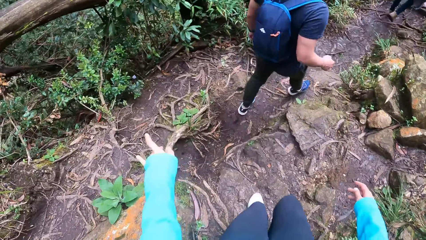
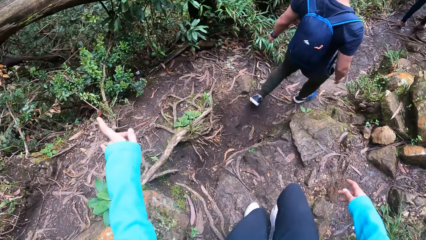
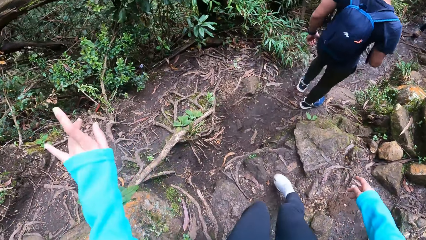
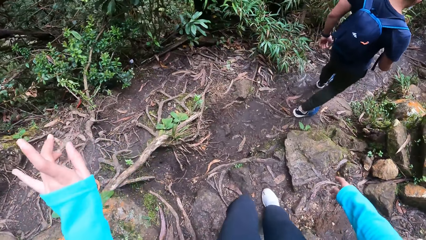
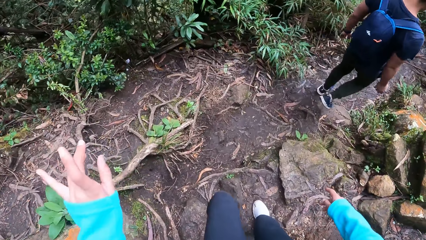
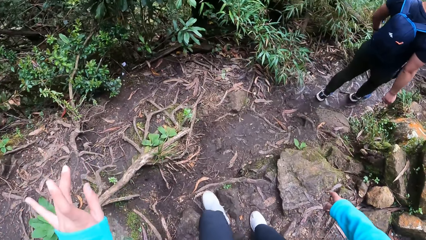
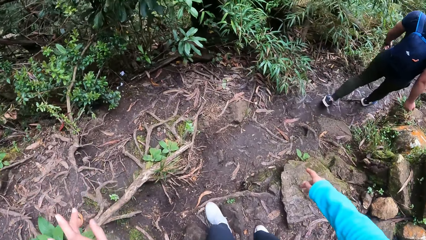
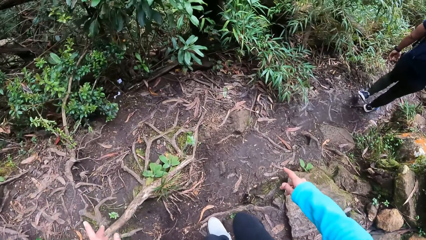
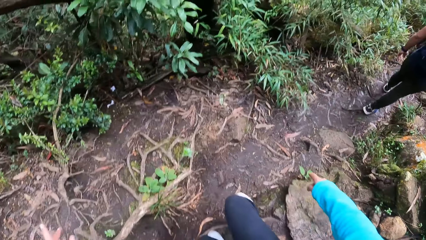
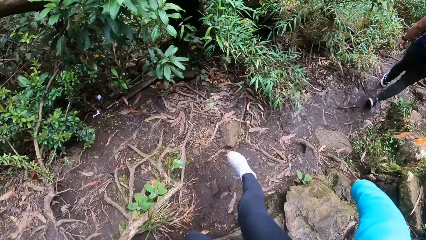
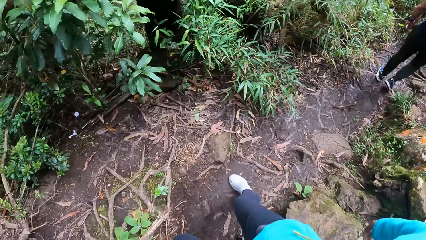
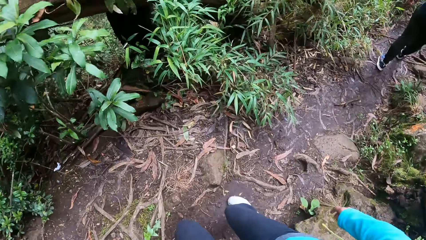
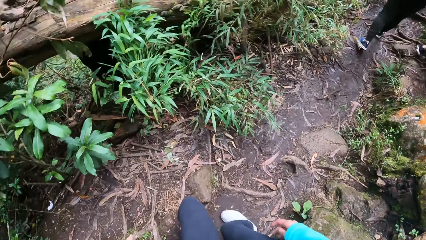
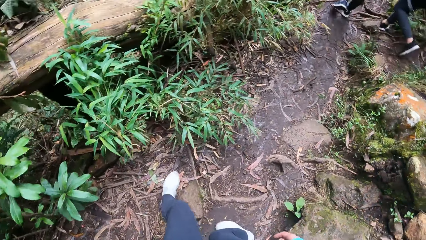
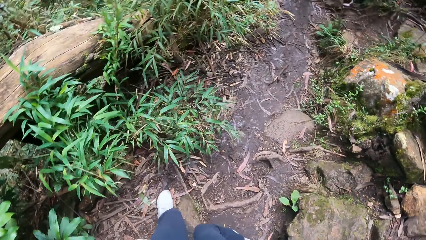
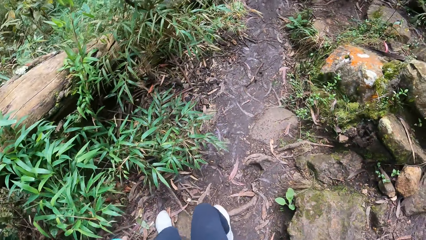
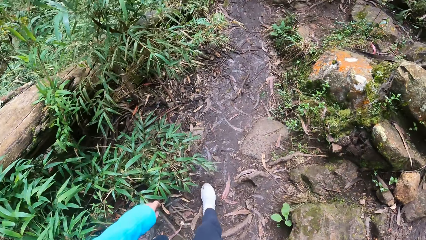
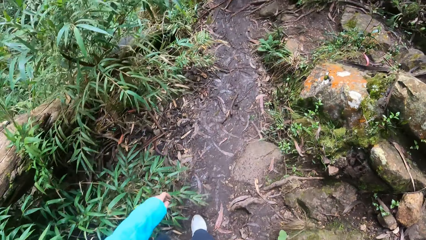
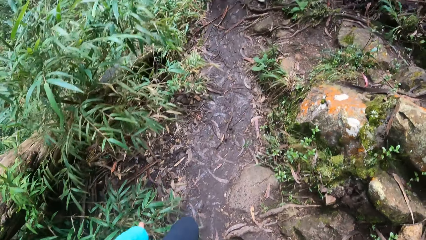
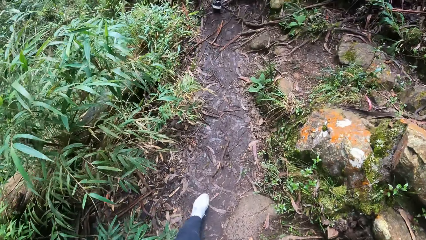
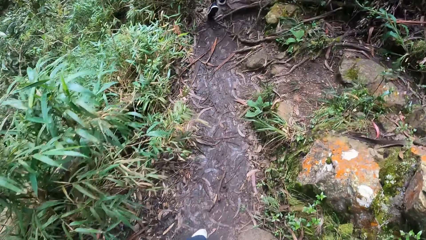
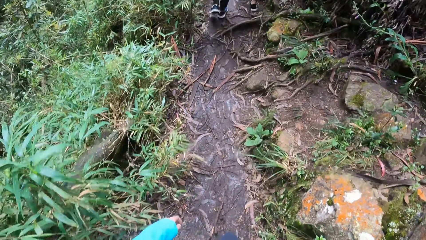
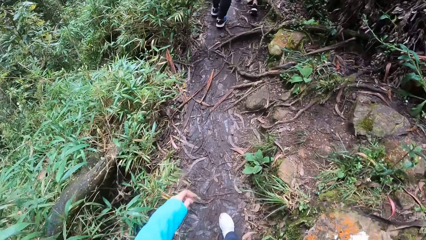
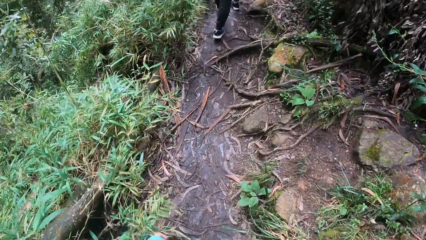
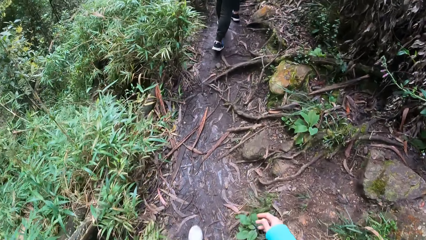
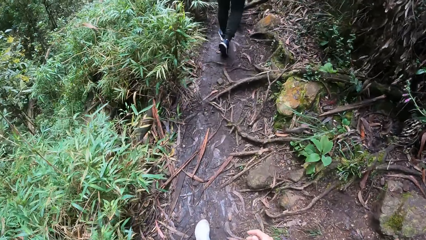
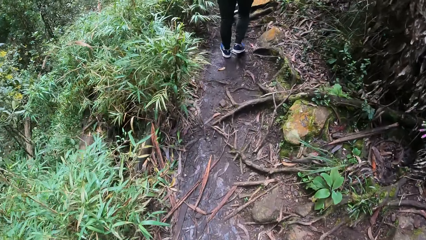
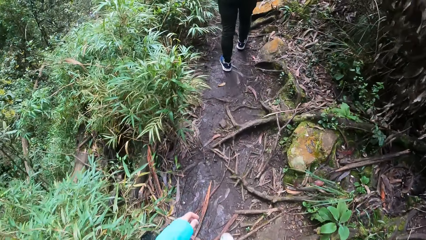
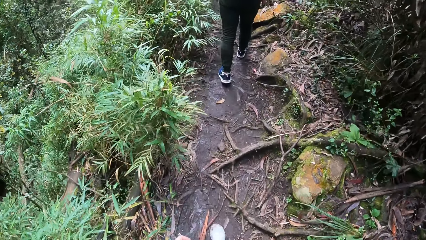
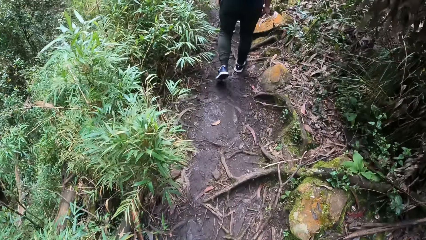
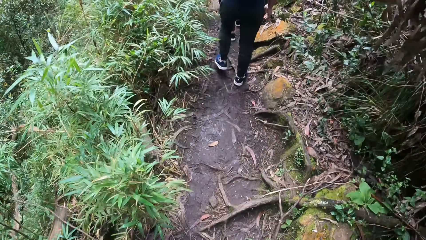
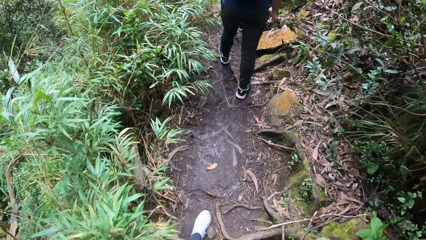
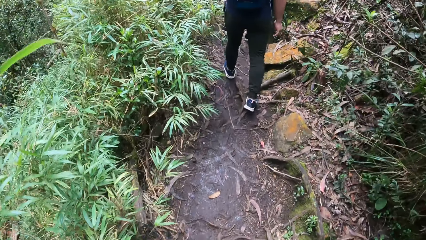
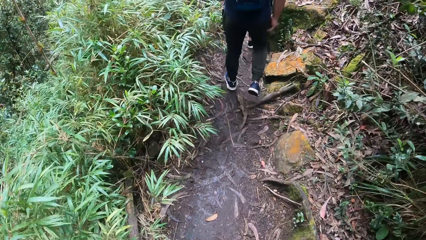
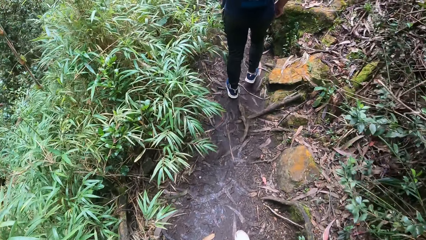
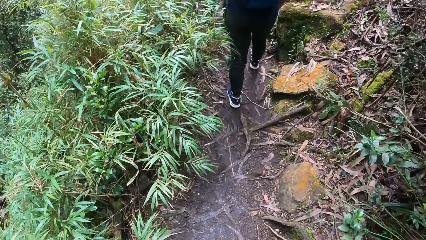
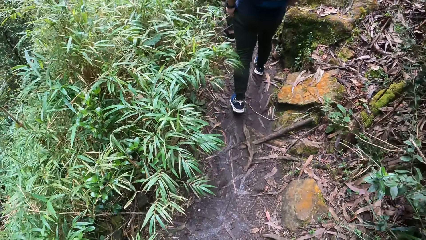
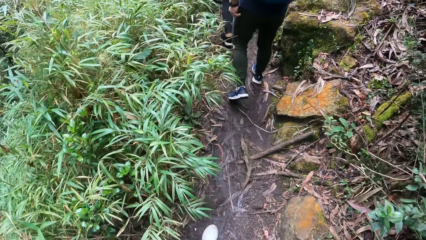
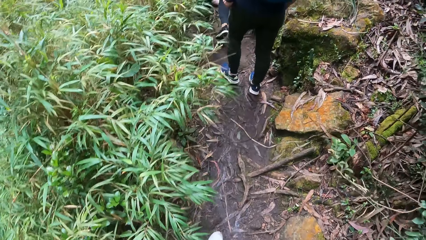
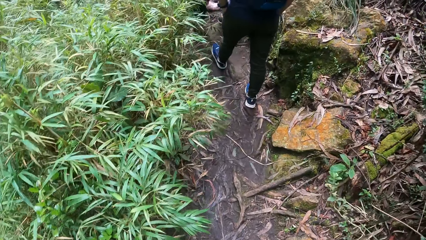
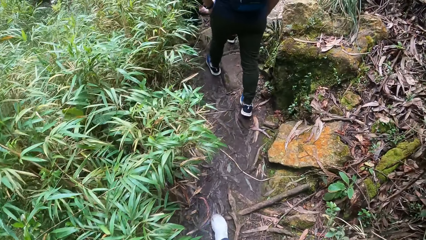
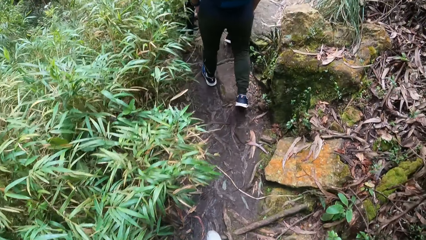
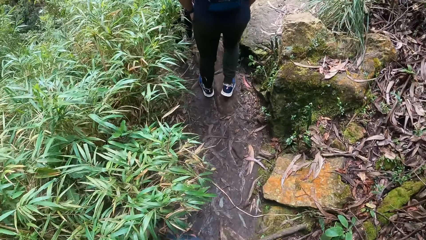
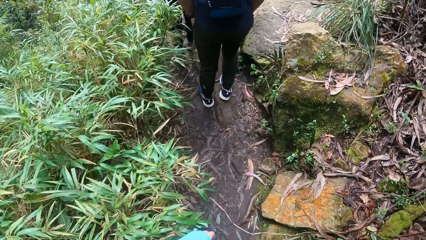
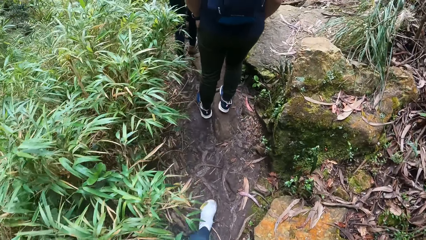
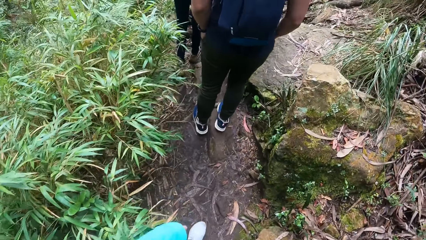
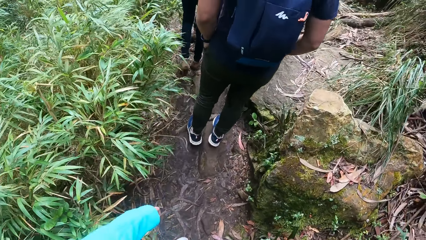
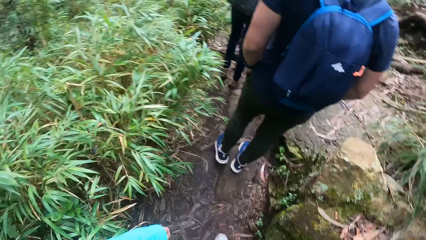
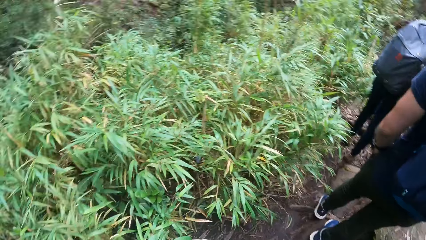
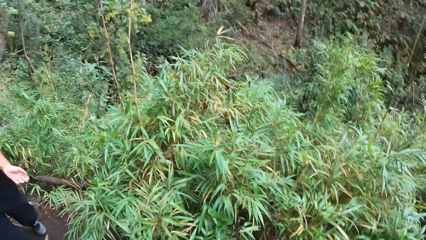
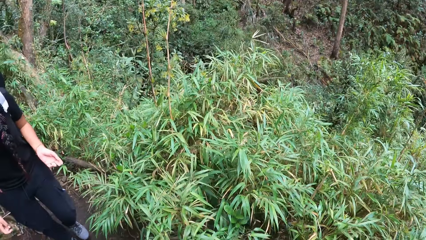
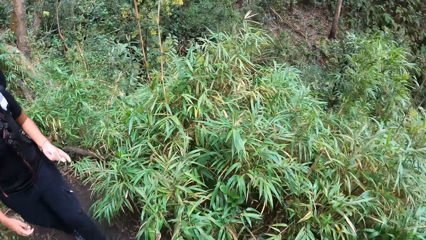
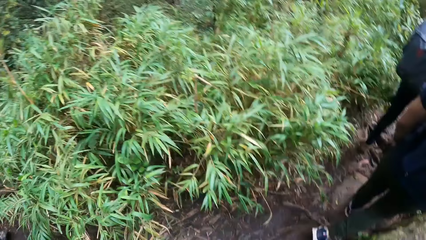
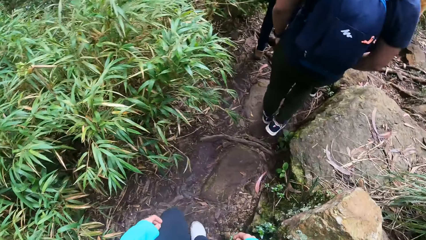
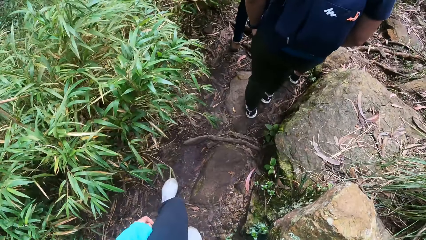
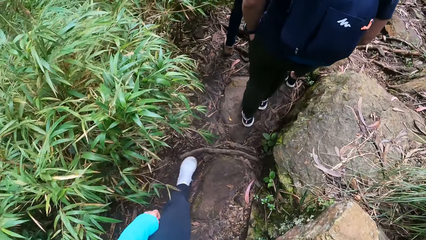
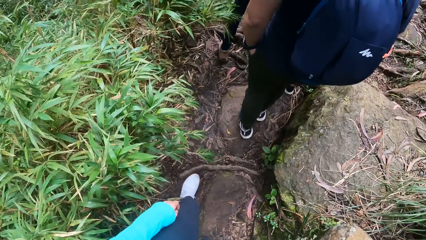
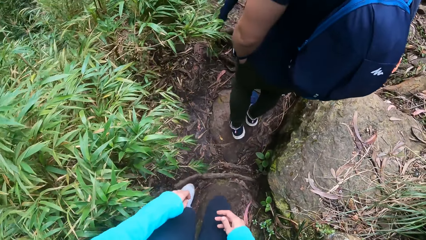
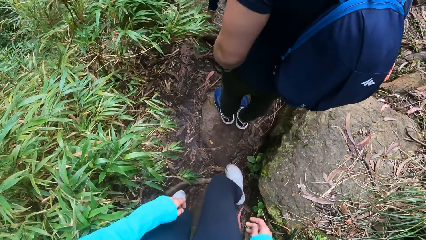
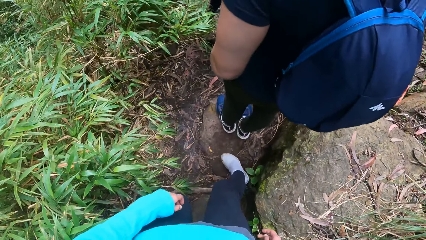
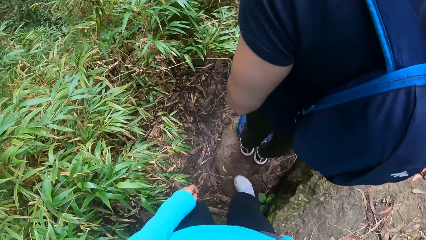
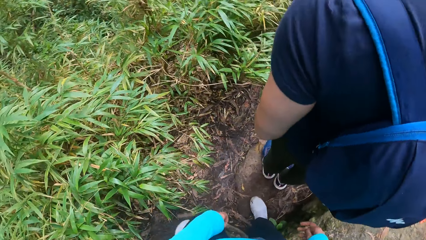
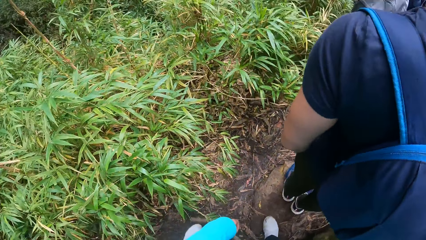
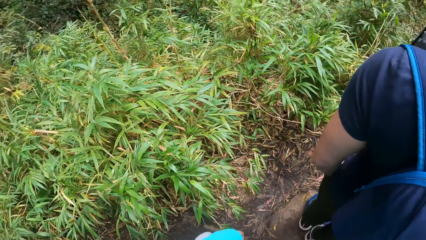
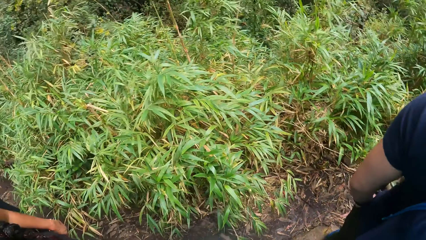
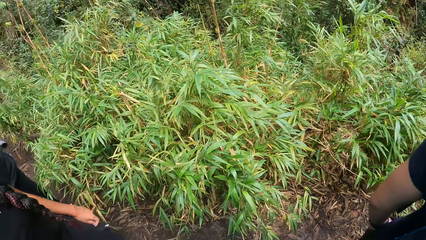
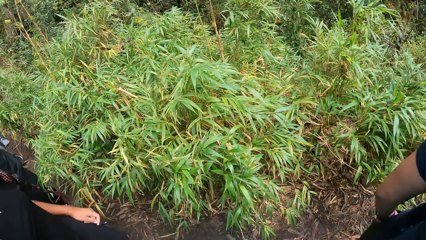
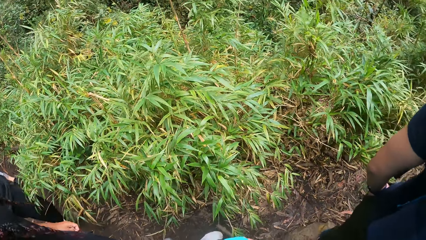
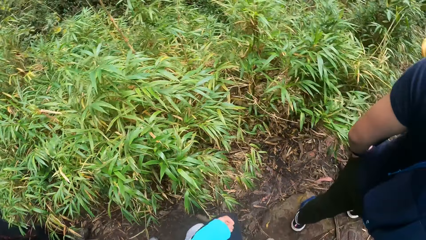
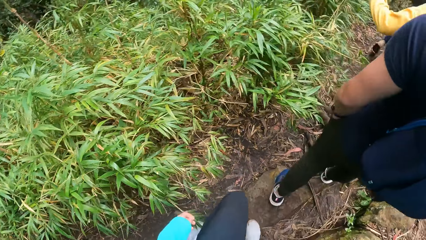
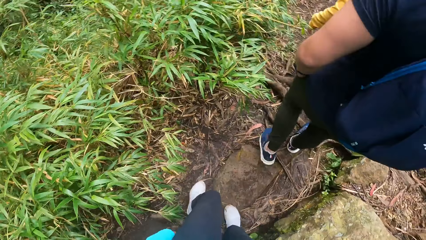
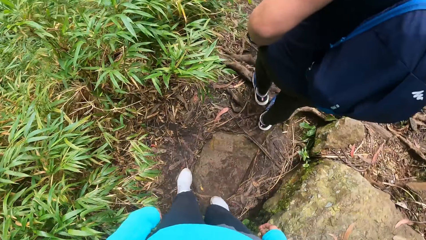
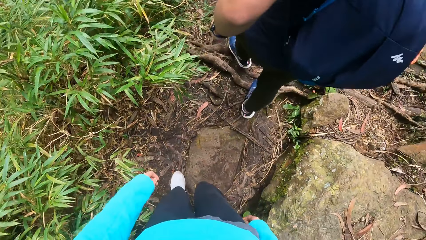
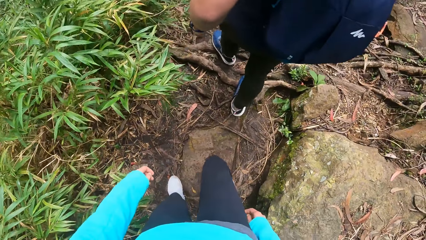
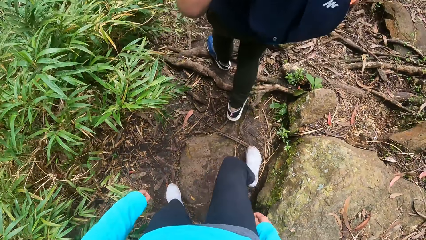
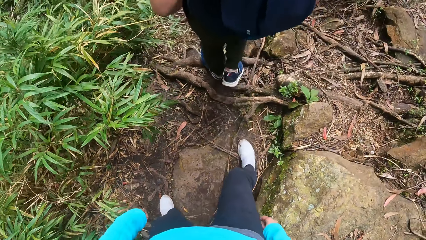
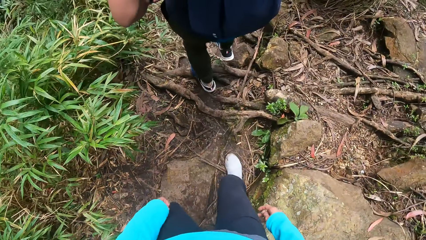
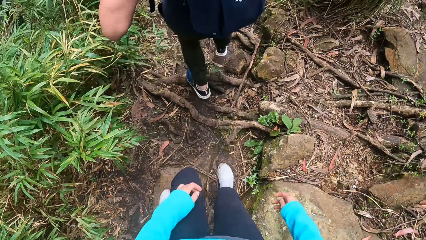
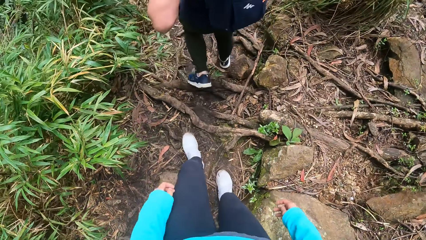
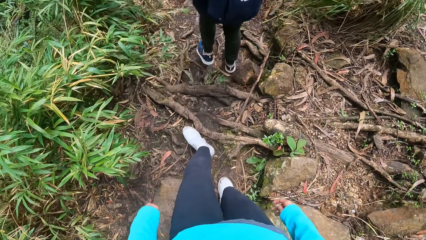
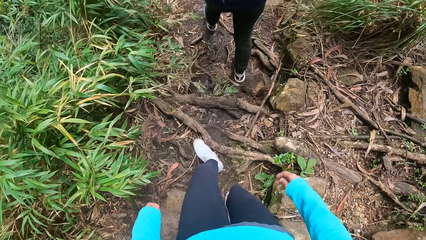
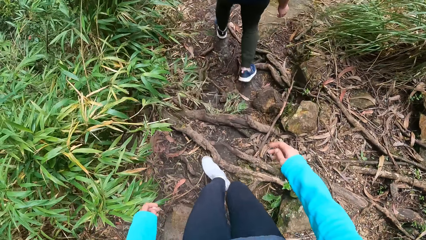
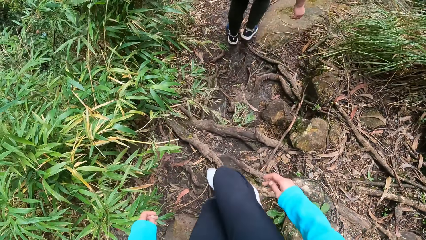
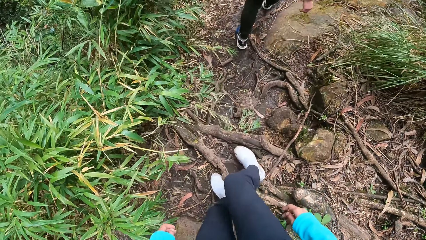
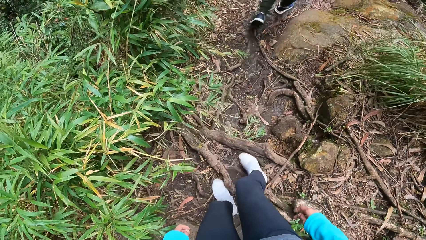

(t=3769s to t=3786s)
The camera wearer steps down. They look at the bamboo vegetation. They follow the pathway. They look around. They look at a person's backpack. They look at the bamboo vegetation. They look around.
